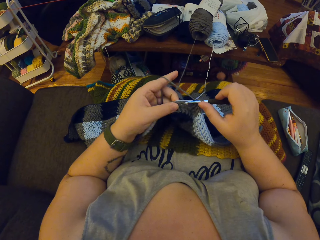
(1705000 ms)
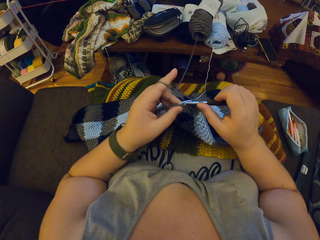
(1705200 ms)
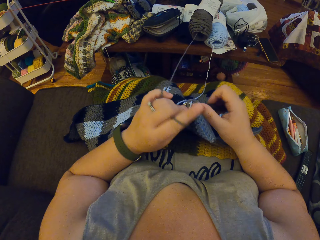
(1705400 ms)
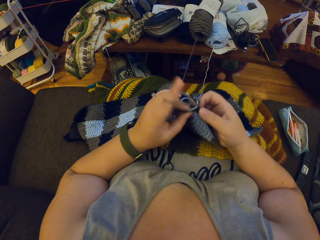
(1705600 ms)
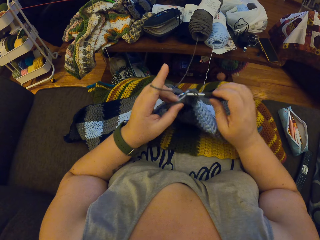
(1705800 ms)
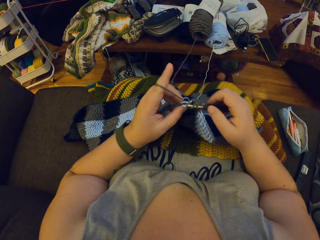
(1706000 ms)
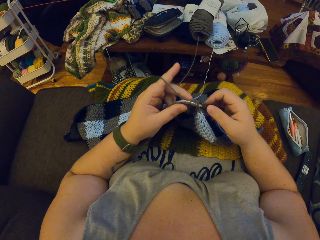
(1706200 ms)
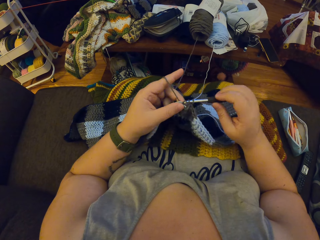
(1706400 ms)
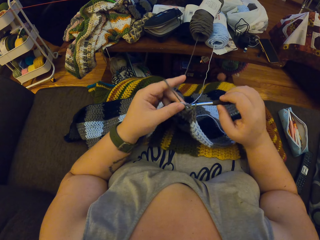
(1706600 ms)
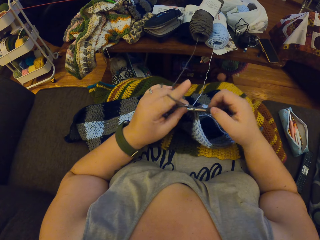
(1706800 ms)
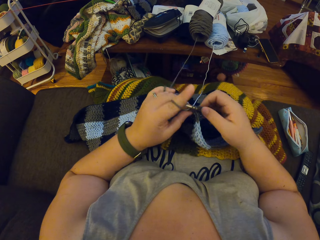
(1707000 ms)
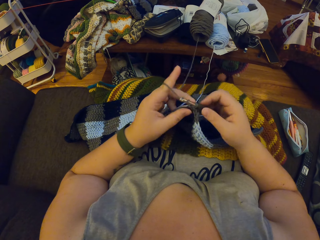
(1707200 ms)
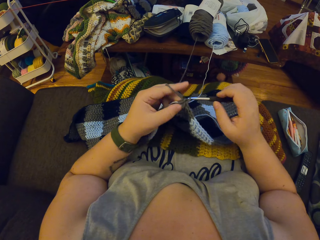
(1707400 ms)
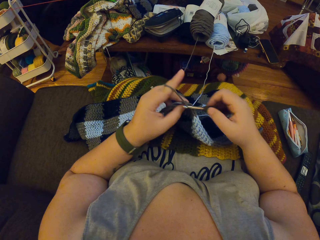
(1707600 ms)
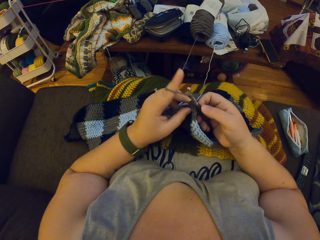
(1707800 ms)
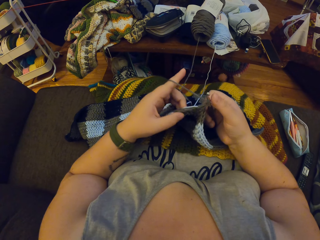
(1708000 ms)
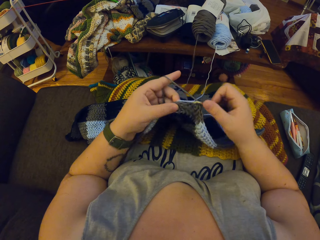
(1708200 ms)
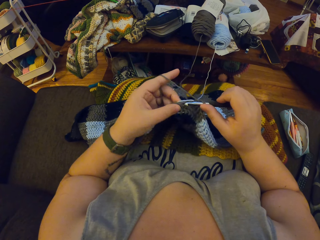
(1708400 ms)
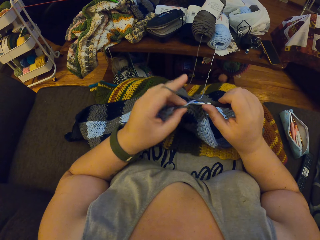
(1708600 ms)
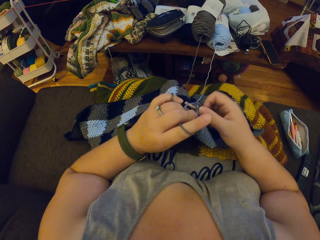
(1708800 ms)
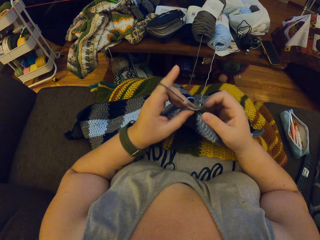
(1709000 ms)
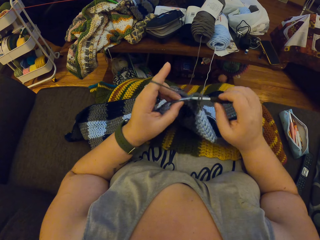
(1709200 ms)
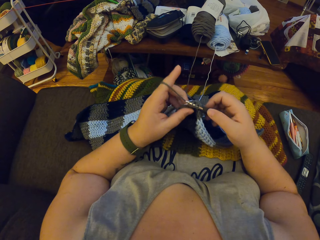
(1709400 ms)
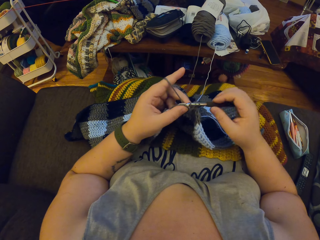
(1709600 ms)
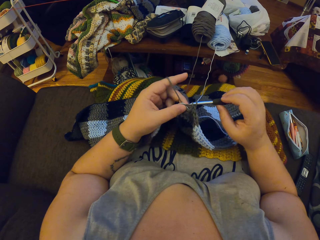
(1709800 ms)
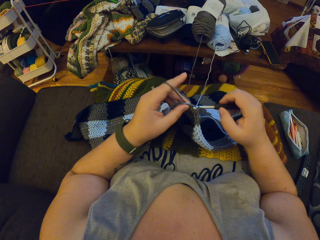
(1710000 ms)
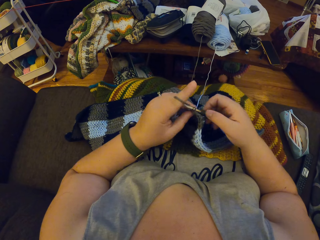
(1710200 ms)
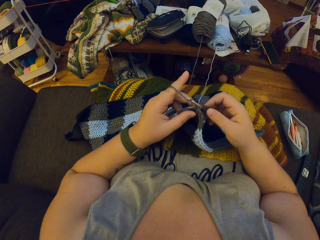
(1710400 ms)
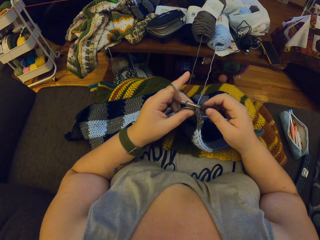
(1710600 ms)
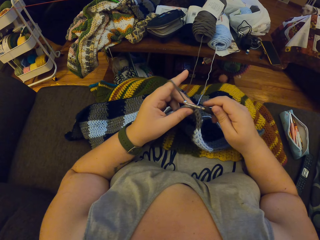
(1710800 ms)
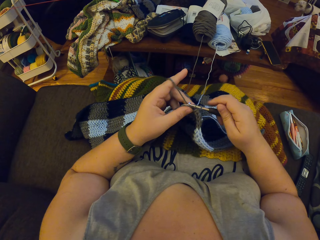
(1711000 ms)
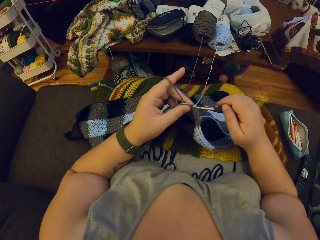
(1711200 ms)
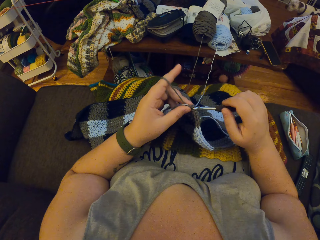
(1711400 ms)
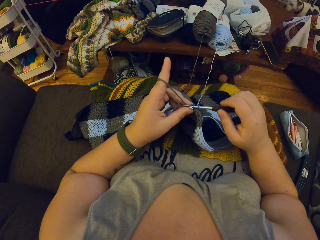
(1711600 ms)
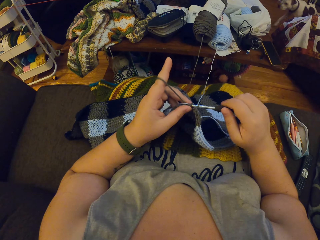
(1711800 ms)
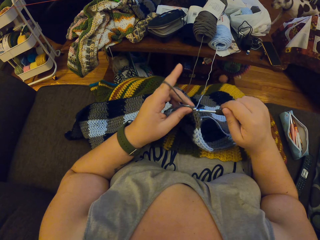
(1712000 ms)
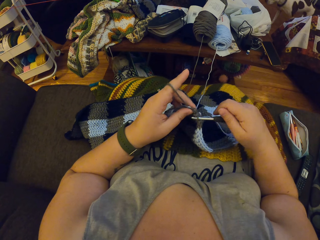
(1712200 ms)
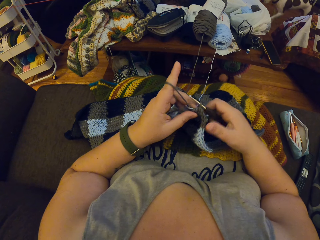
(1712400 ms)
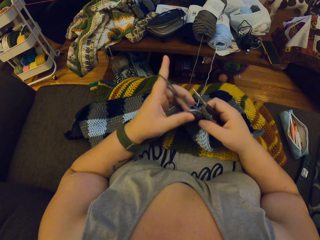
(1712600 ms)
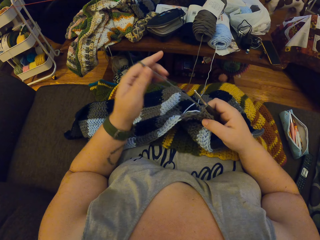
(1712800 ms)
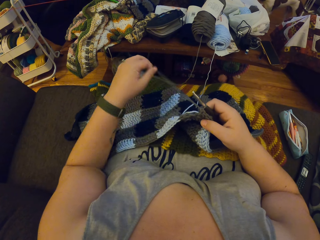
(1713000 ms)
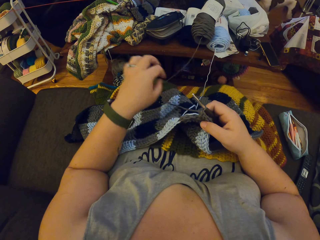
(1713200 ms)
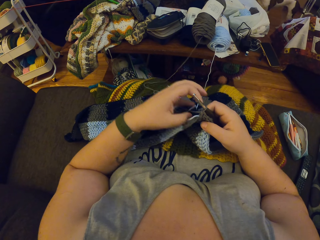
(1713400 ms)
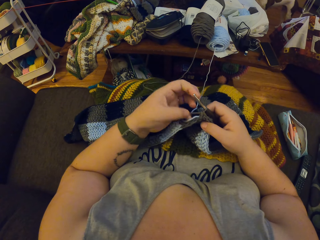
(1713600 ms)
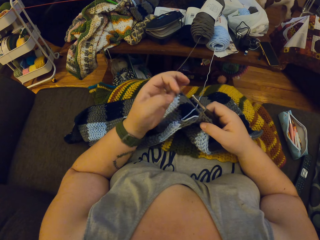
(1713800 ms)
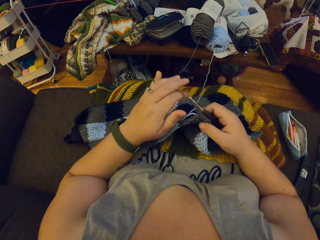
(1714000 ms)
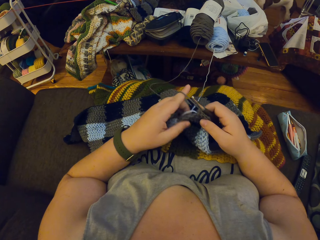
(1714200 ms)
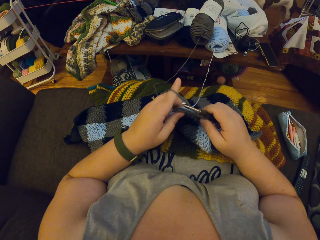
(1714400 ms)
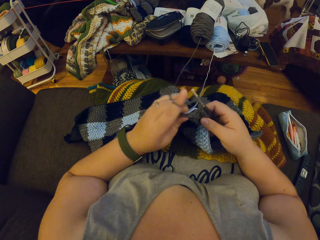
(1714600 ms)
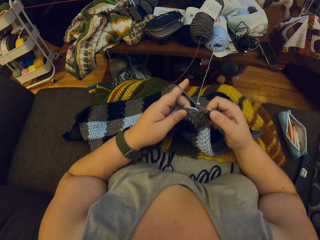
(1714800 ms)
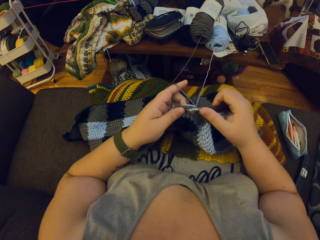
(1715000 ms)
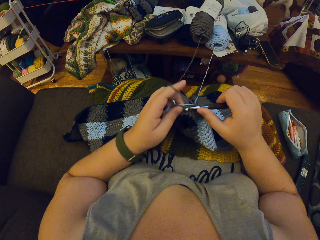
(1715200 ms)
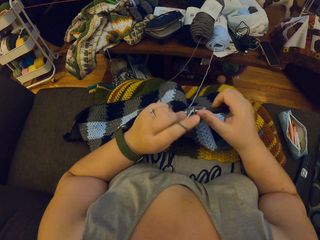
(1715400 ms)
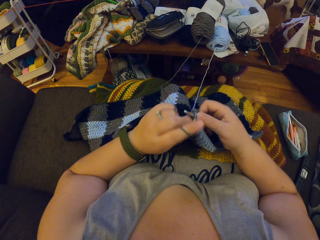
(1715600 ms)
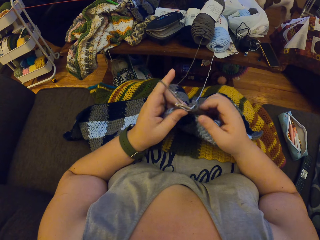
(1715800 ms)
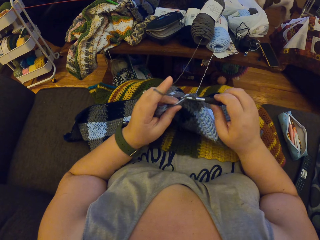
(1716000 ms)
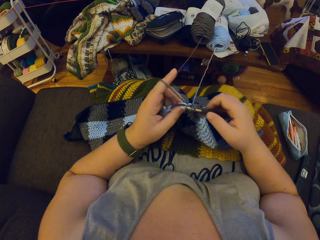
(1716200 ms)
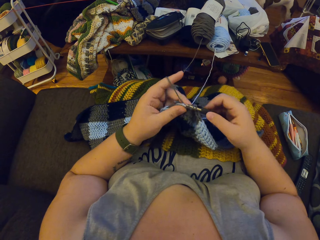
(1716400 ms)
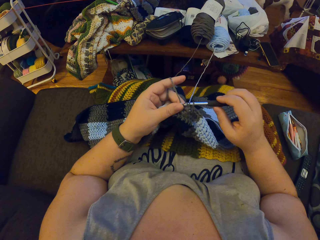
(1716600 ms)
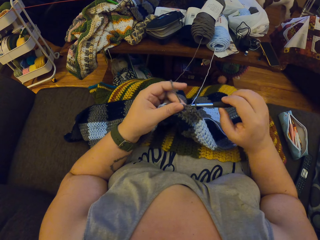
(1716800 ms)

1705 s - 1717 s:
A dog enters the room.

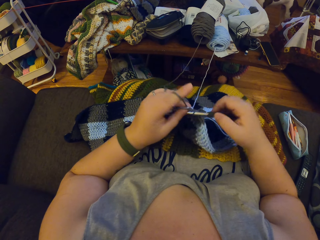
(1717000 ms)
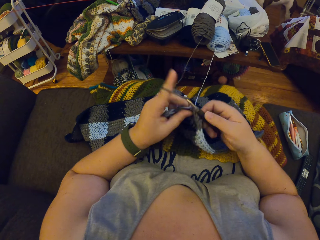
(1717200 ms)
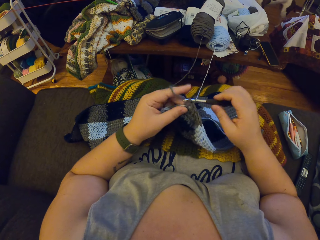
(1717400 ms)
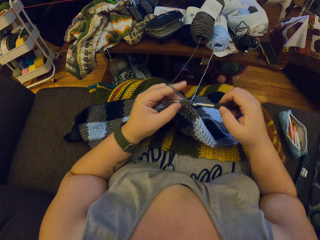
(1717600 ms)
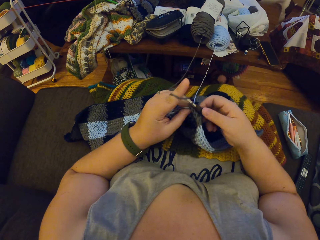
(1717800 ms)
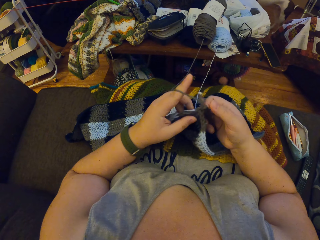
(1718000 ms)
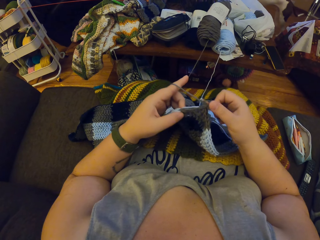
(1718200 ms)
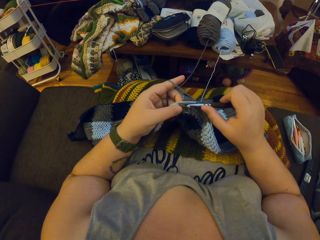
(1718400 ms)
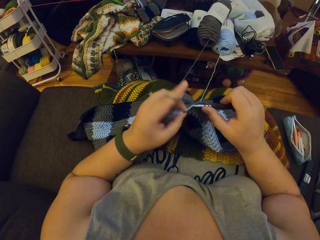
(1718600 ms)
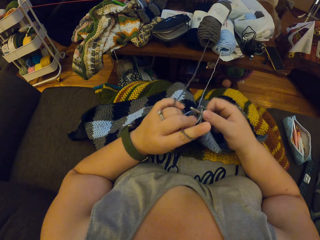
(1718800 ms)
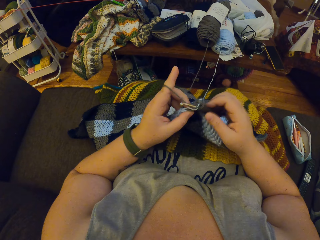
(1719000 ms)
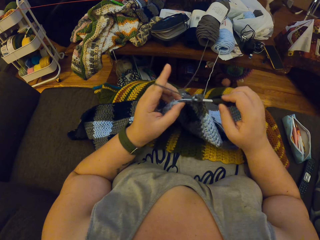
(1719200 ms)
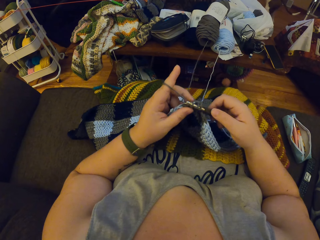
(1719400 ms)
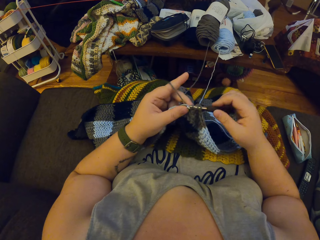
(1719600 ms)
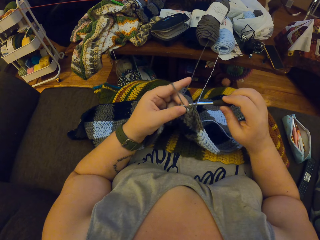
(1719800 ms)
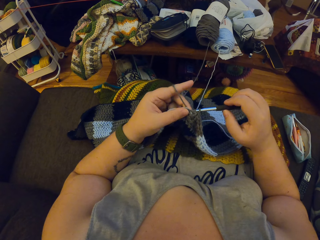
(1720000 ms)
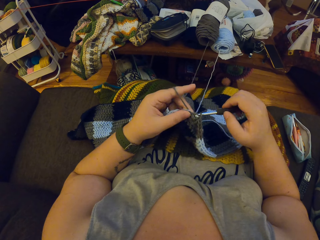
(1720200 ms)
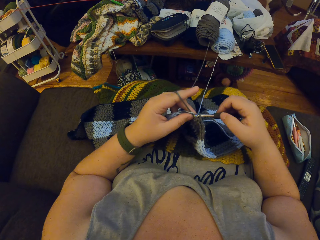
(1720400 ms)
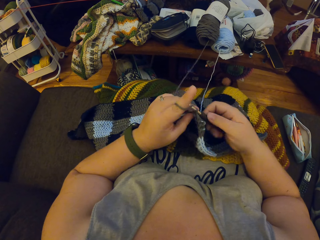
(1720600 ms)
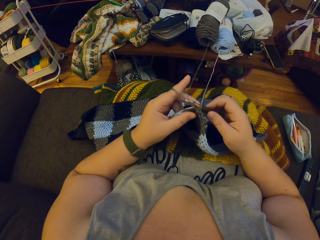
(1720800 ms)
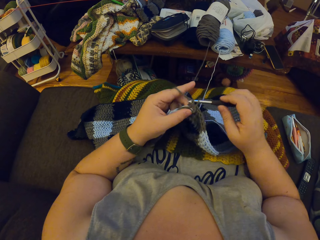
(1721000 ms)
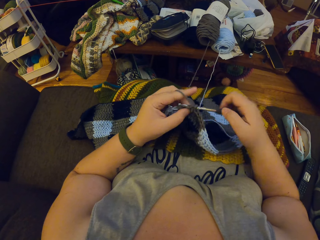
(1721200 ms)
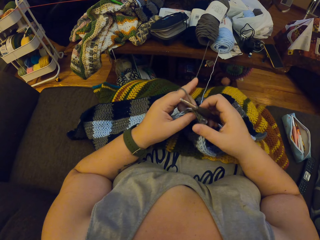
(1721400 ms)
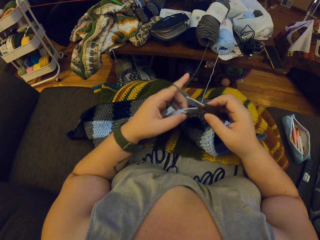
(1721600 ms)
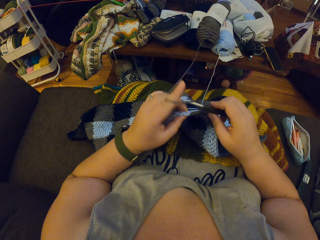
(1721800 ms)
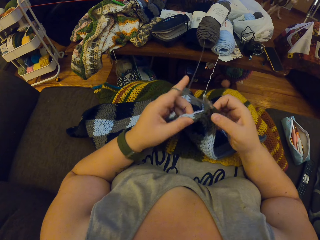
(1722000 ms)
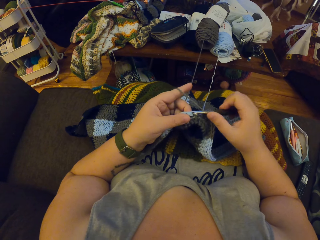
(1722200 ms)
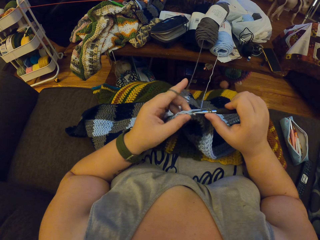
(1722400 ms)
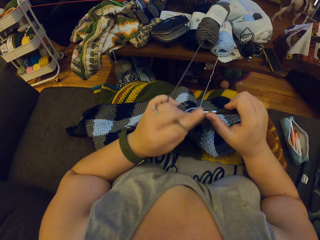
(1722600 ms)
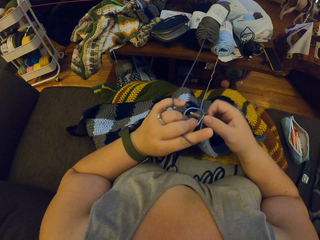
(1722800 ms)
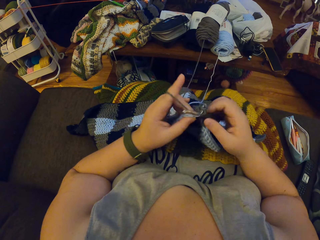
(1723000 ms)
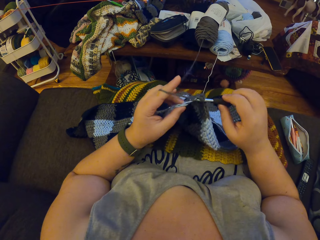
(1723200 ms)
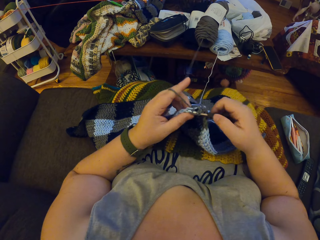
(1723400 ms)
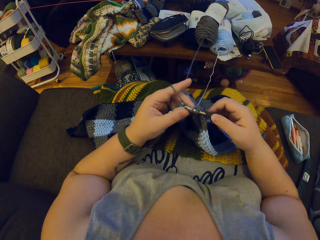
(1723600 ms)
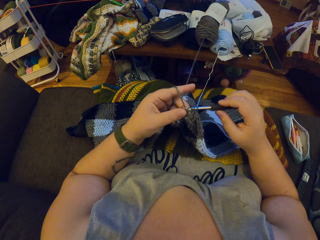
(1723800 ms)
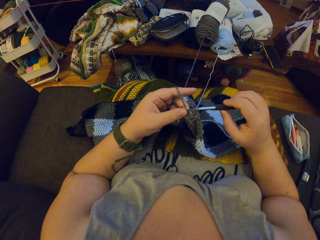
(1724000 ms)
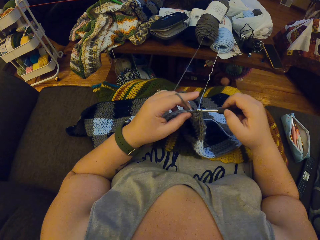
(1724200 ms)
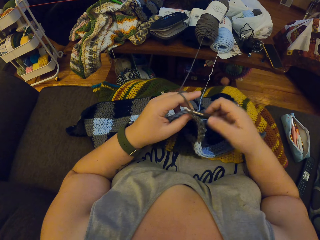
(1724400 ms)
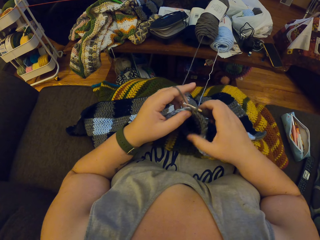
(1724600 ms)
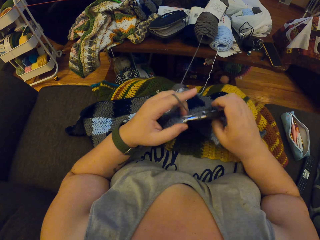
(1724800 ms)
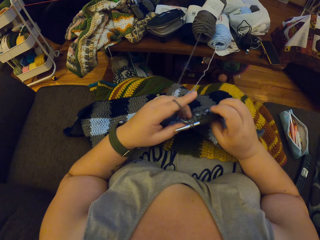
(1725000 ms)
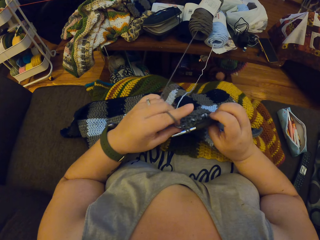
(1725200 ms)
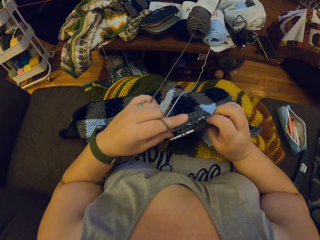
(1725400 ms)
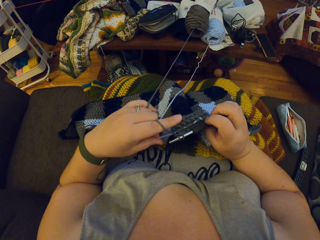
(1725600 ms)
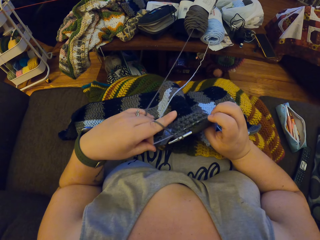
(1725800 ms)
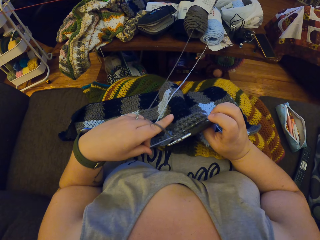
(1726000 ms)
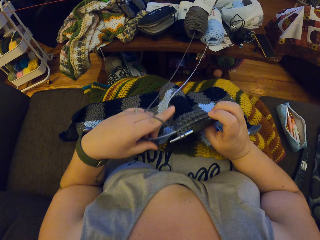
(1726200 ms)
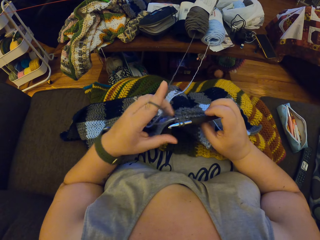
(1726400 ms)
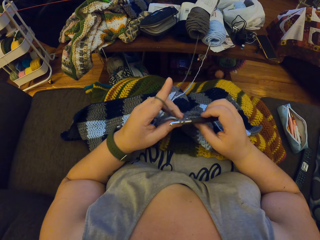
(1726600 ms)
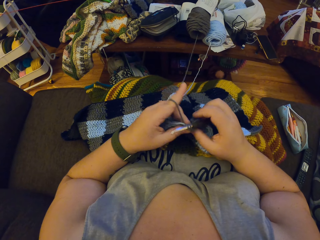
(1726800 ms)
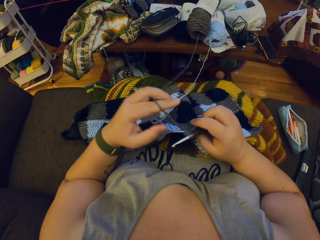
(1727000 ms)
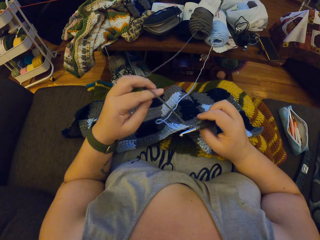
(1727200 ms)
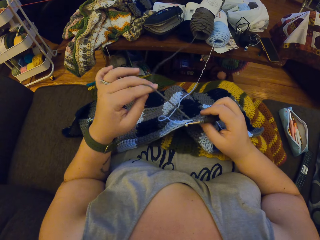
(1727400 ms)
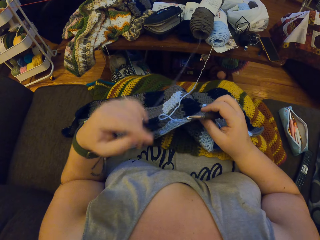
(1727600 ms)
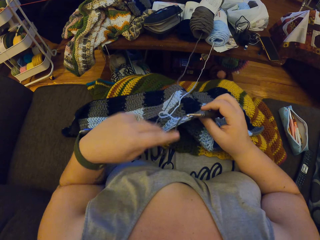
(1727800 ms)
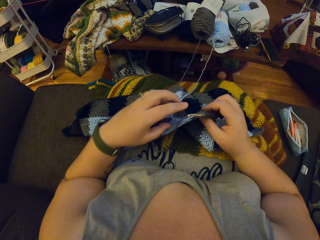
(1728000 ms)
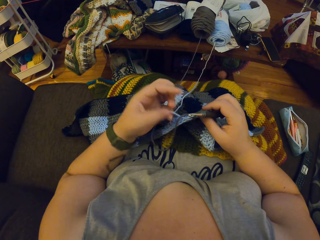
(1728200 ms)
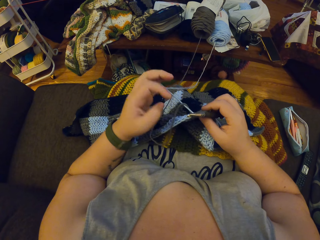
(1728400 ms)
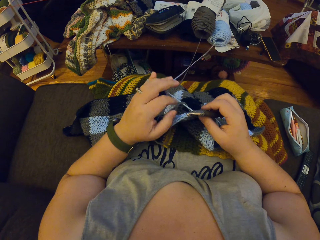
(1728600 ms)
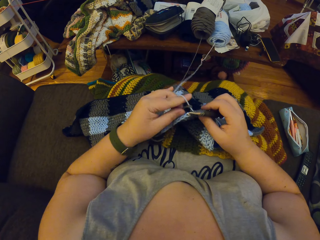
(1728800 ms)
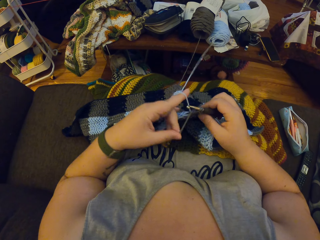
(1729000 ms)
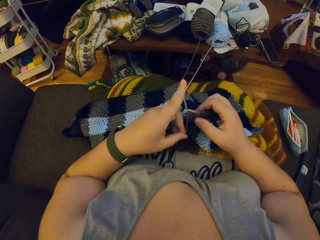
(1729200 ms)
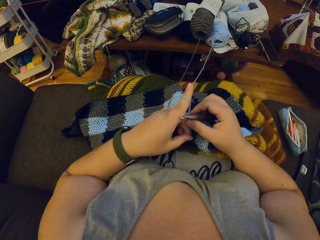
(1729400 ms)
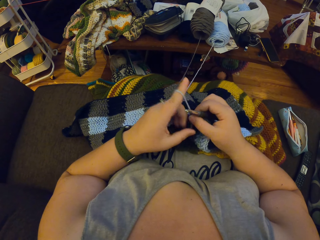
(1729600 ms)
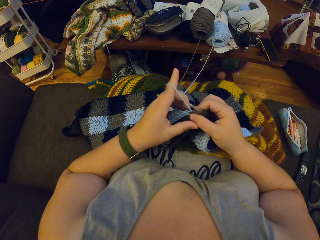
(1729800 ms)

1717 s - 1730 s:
The dog leaves the room. The camera wearer pulls the blue yarn with her left hand. She untwirls the black yarn from her left hand. She twirls the blue yarn round her left hand. She pulls the black yarn with her left hand.
